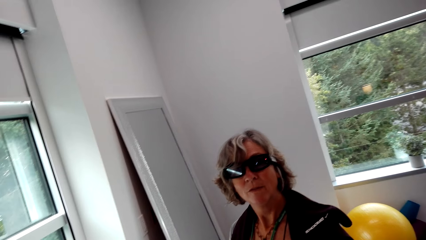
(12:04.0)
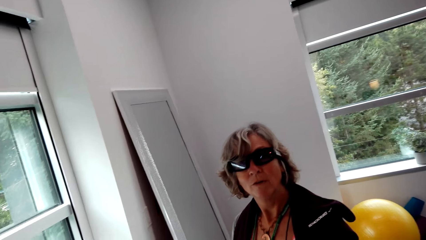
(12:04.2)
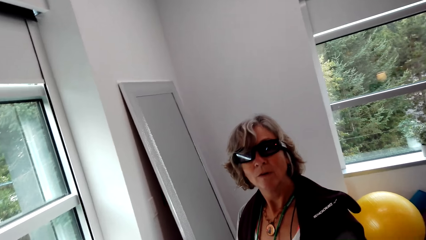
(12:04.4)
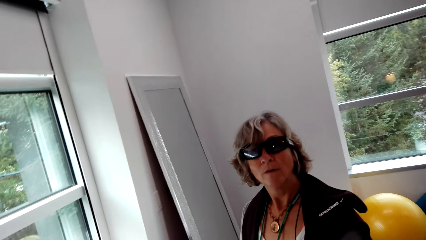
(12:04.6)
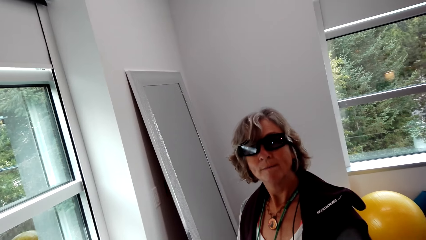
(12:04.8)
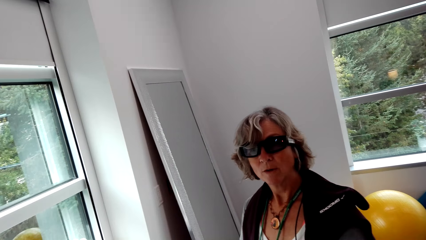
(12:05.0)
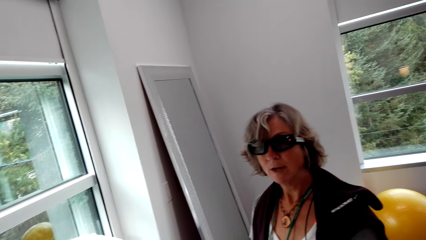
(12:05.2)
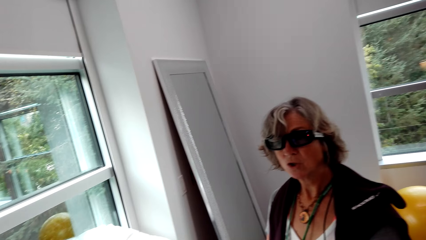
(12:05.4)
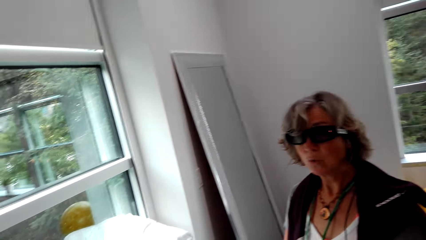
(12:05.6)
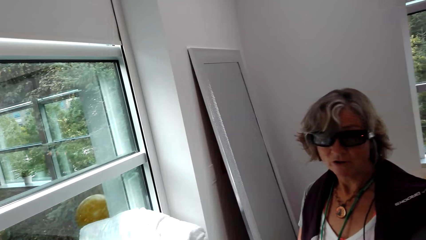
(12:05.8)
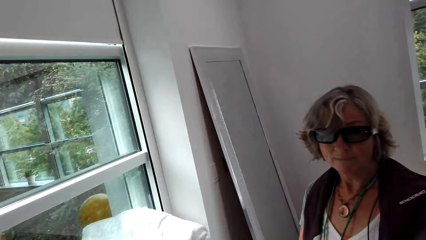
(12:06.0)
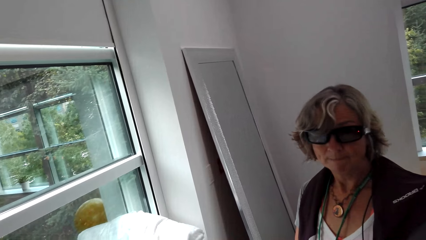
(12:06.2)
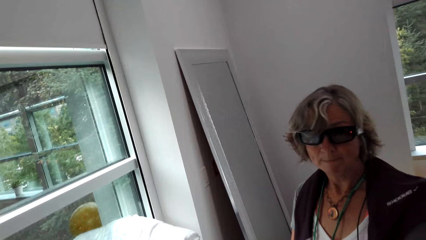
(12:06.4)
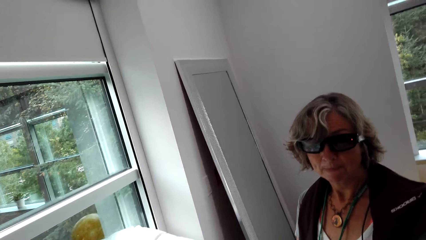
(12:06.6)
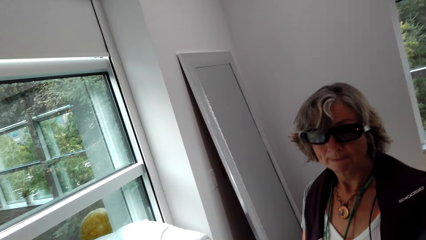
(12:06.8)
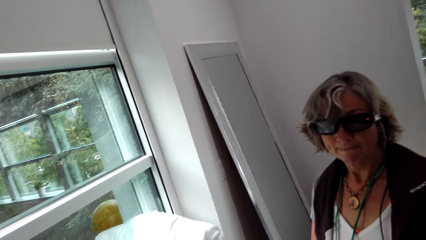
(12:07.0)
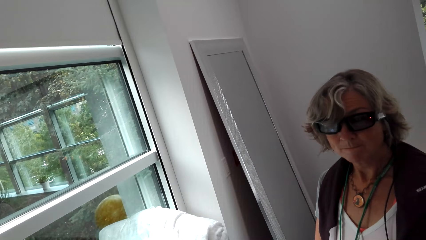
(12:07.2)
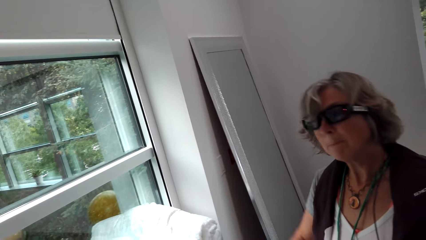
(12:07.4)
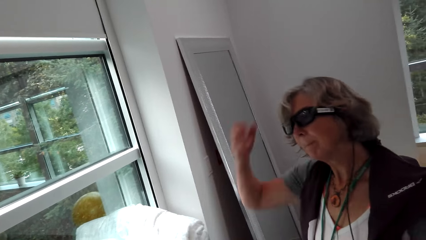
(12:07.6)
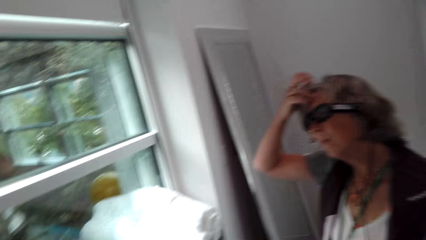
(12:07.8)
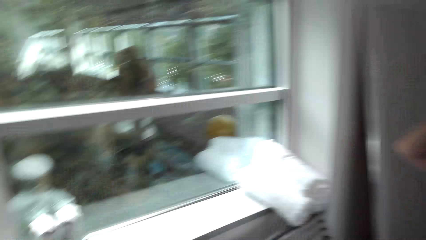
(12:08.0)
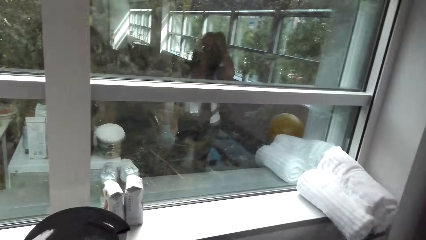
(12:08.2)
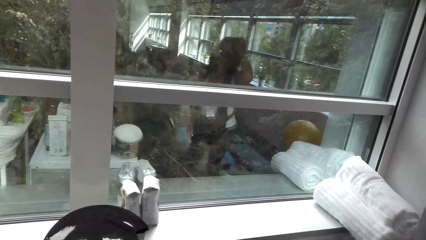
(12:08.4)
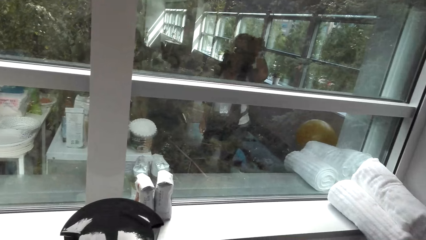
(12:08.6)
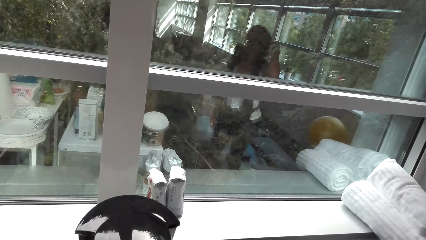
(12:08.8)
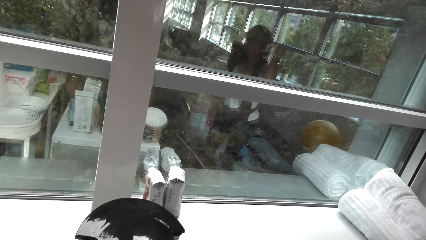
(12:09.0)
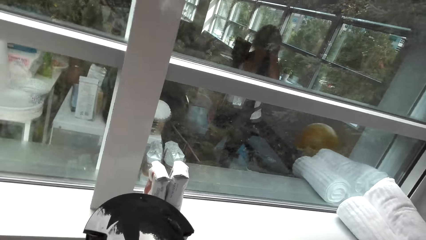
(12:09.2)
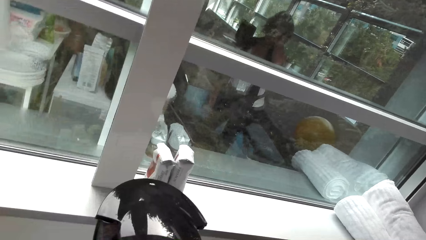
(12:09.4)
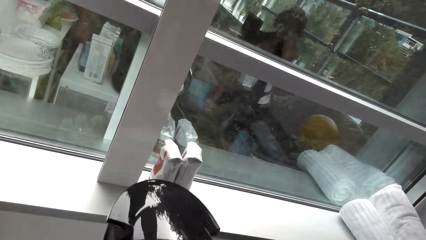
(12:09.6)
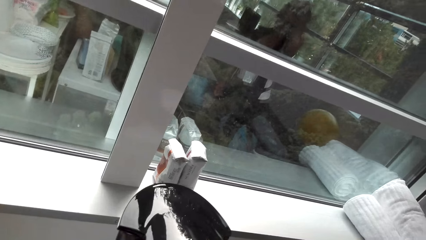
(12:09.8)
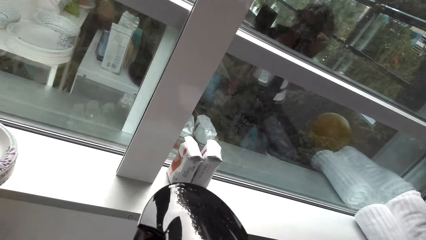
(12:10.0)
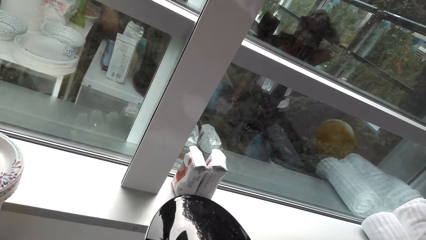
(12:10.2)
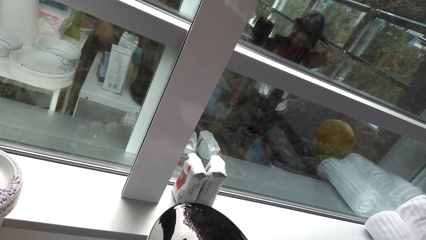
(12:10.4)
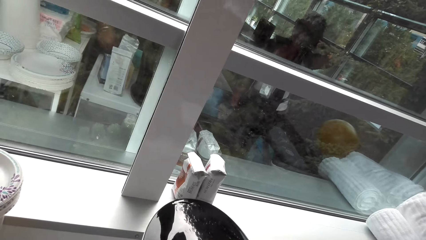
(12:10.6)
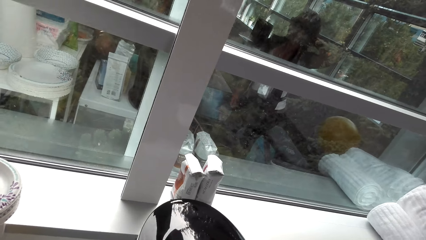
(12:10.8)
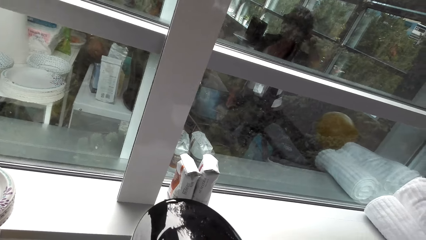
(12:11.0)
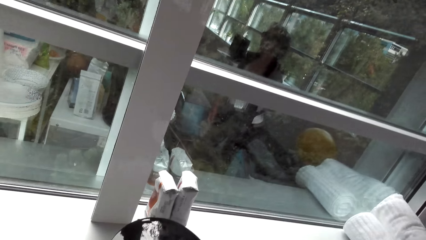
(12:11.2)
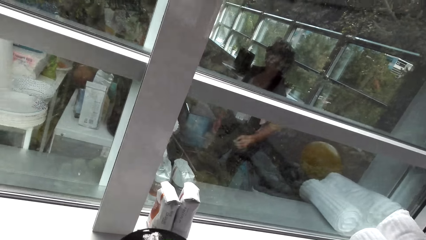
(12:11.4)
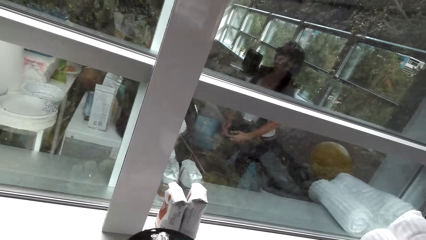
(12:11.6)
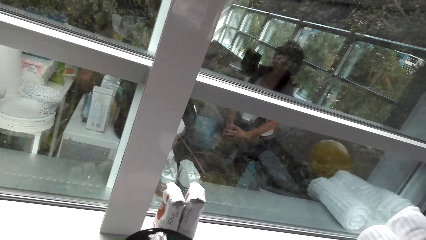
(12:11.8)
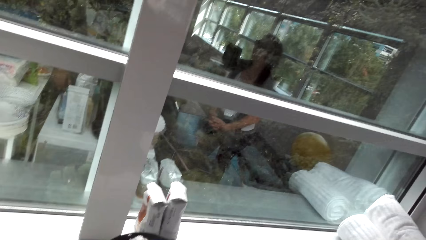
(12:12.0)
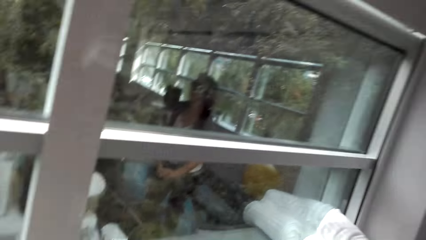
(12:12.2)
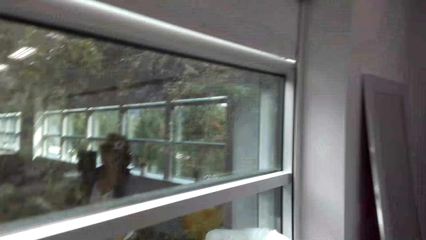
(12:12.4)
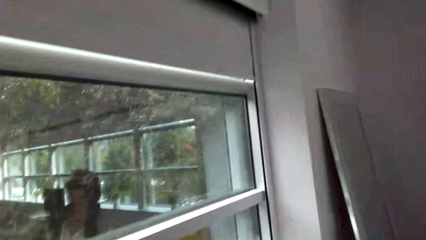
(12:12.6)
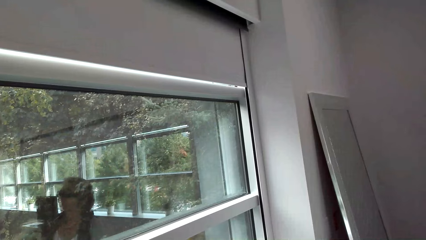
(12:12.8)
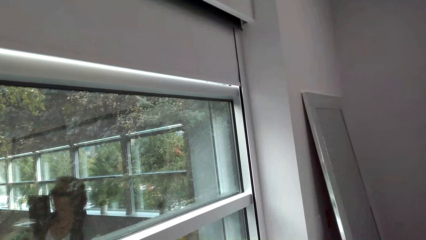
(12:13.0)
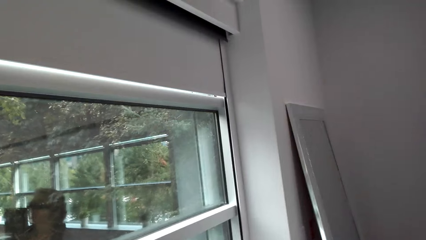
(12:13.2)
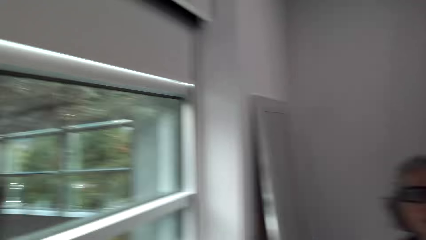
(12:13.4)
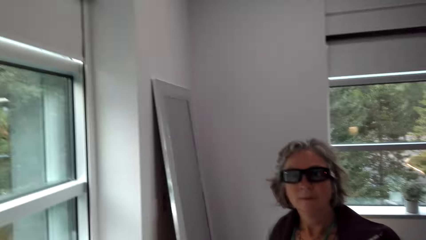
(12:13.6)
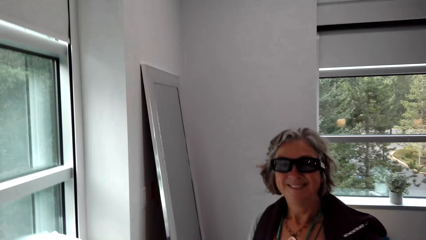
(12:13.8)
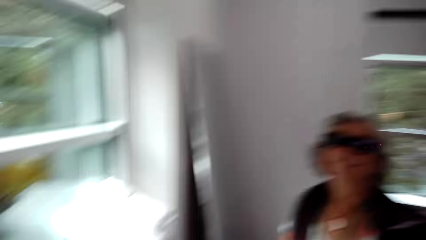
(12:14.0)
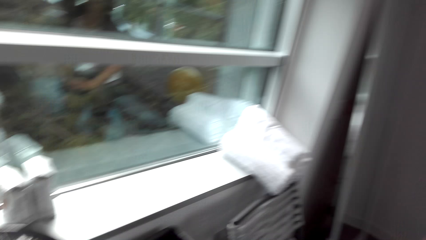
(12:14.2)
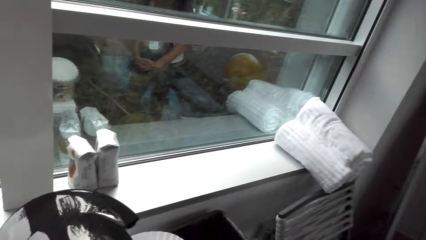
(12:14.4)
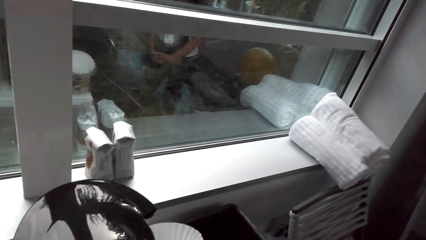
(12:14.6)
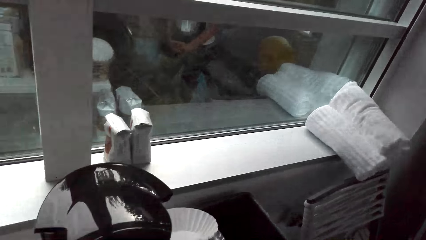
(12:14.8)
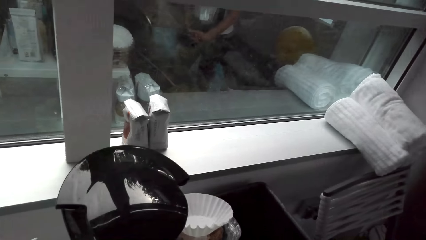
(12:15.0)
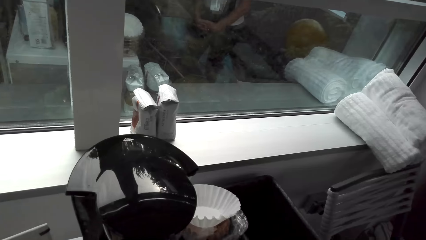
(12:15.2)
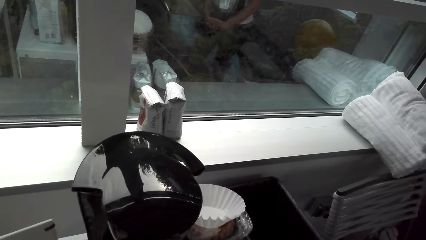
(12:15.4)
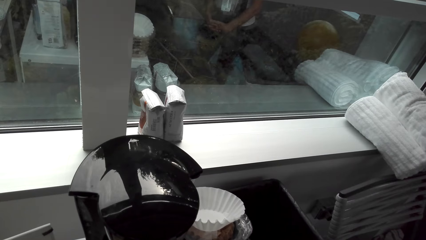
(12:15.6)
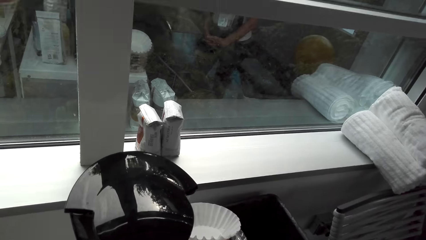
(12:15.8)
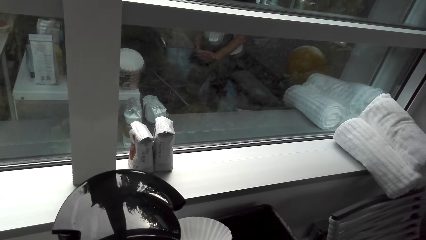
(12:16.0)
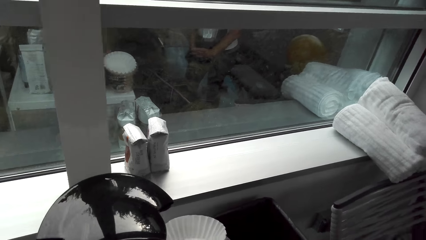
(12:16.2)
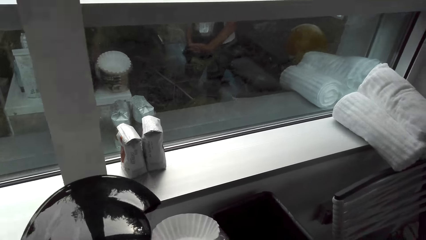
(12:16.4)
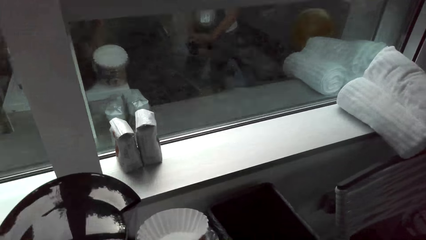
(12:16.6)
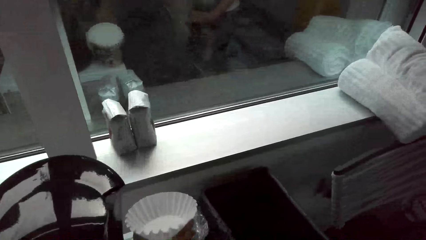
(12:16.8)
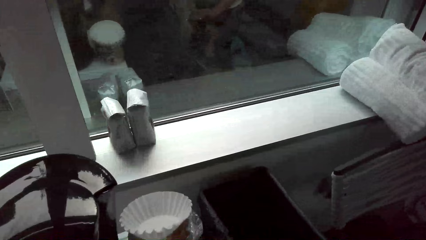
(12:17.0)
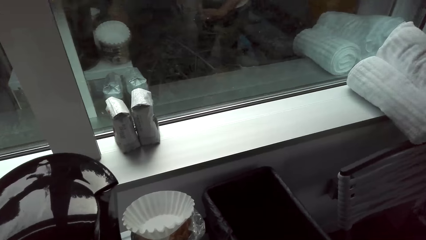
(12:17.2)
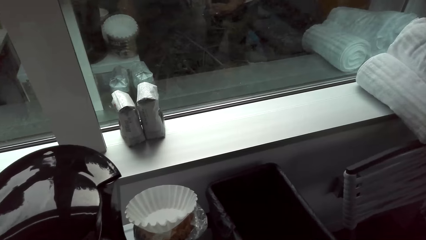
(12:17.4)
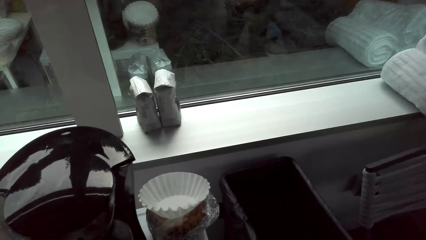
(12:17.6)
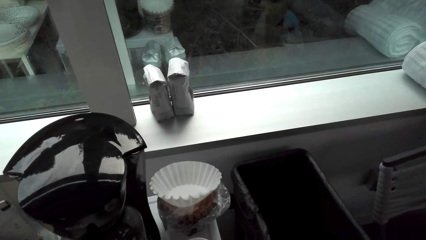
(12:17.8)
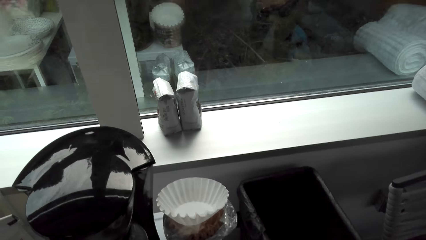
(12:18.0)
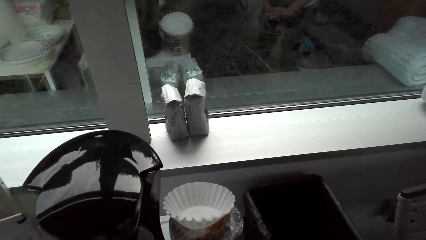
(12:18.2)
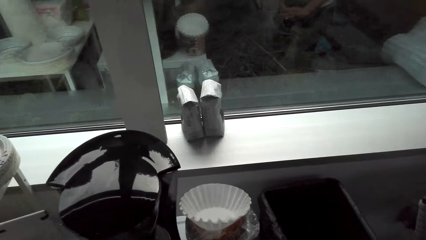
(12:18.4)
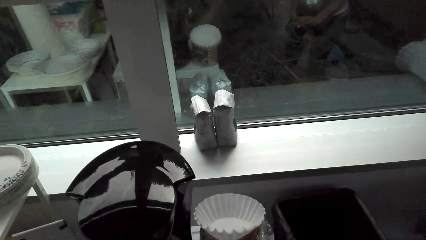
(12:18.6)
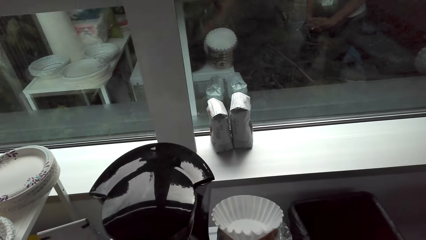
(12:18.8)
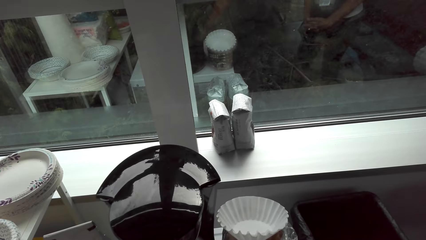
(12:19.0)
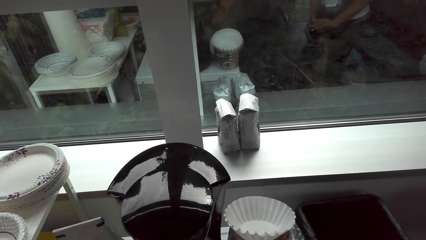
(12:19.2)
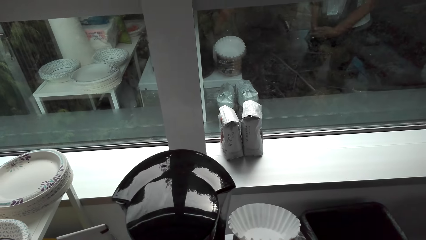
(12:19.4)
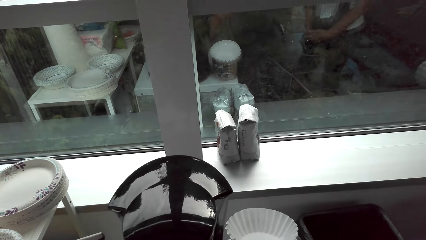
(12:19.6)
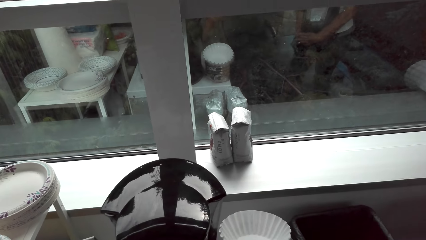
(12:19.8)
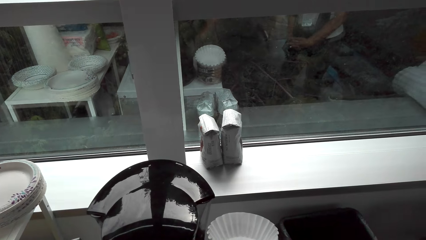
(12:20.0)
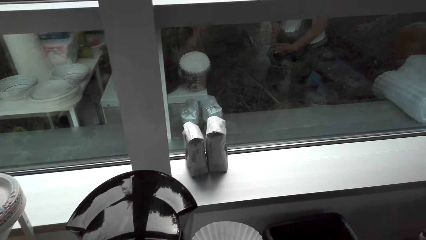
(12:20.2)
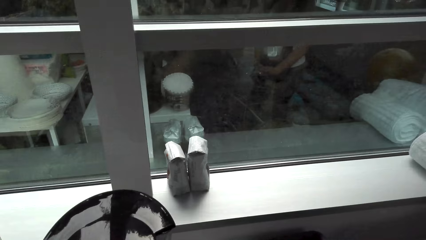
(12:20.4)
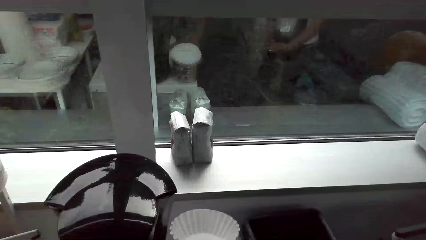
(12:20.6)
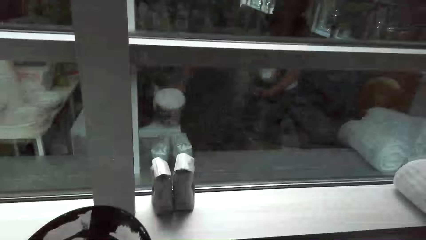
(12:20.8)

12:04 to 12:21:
A lady looks at the camera wearer. The camera wearer talks with the lady. The lady touches herself with her hand. The camera wearer talks with the lady and looks around. The lady holds her hair. The camera wearer looks at the plates.
